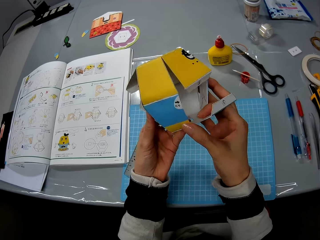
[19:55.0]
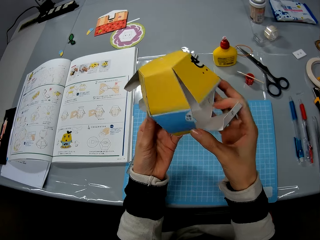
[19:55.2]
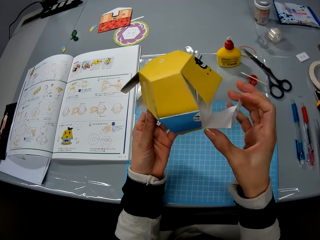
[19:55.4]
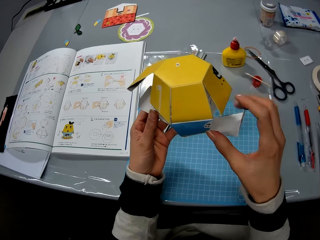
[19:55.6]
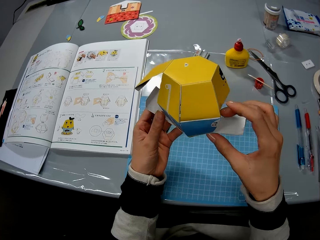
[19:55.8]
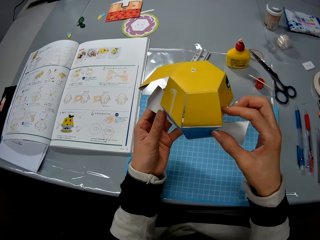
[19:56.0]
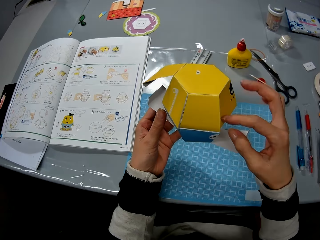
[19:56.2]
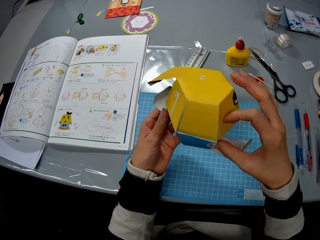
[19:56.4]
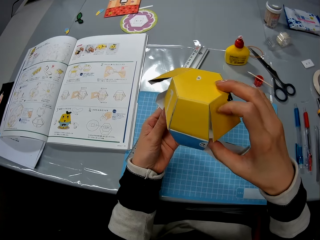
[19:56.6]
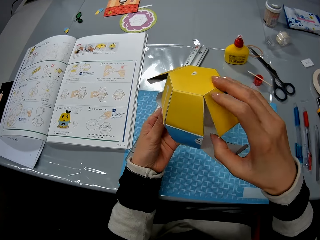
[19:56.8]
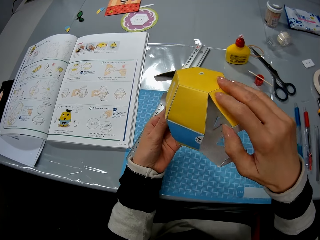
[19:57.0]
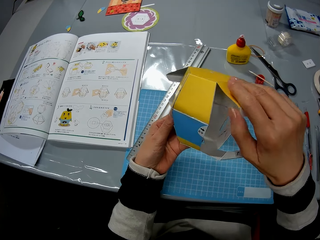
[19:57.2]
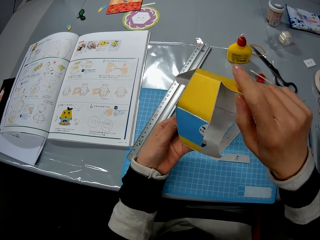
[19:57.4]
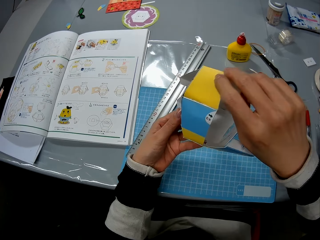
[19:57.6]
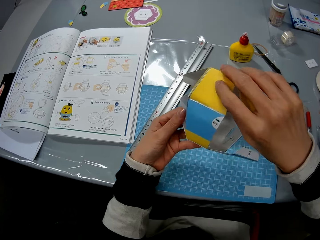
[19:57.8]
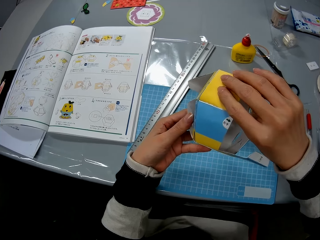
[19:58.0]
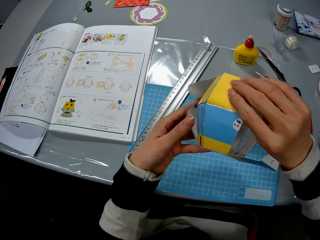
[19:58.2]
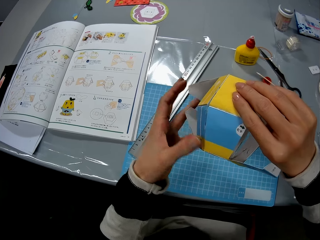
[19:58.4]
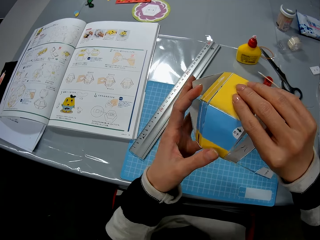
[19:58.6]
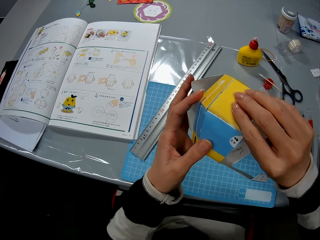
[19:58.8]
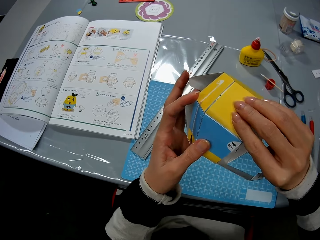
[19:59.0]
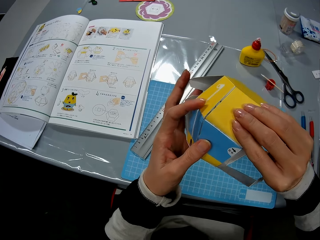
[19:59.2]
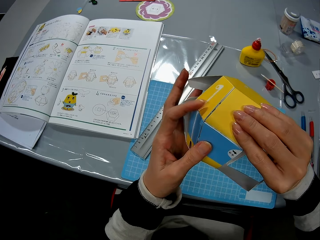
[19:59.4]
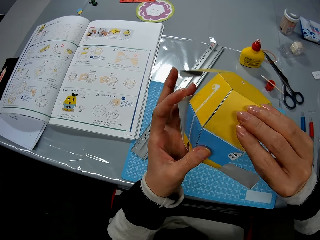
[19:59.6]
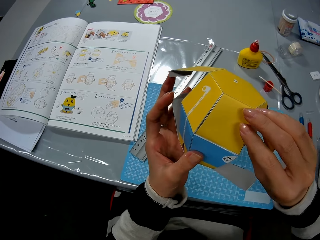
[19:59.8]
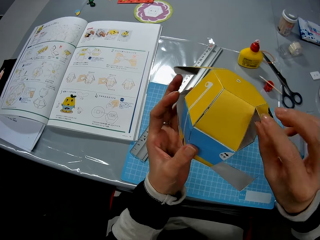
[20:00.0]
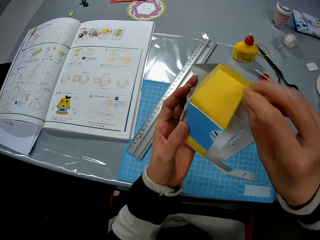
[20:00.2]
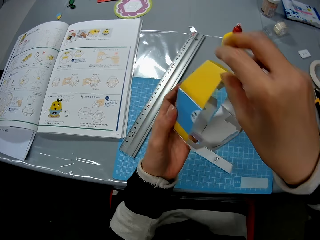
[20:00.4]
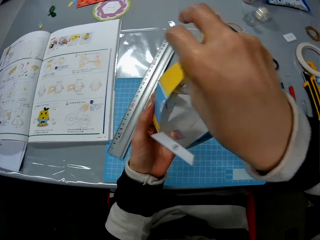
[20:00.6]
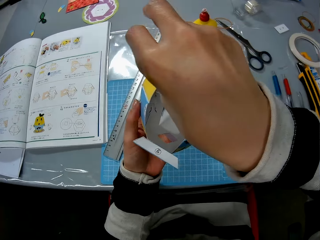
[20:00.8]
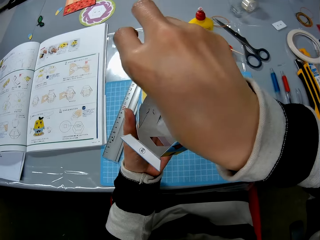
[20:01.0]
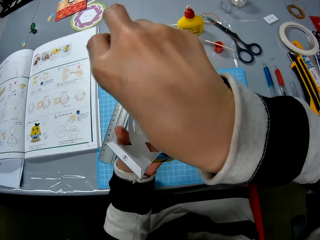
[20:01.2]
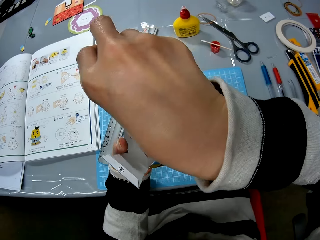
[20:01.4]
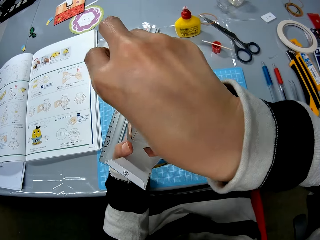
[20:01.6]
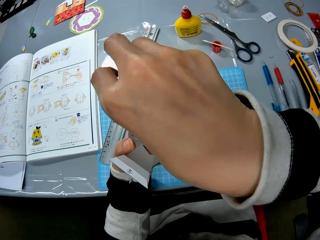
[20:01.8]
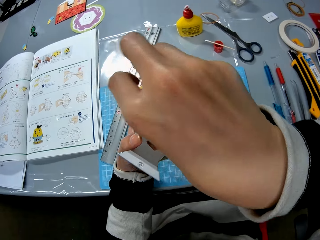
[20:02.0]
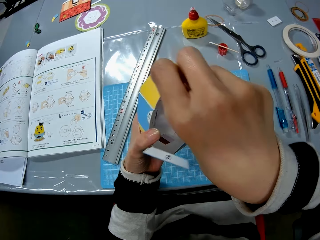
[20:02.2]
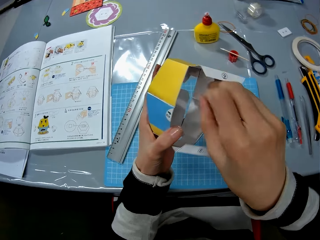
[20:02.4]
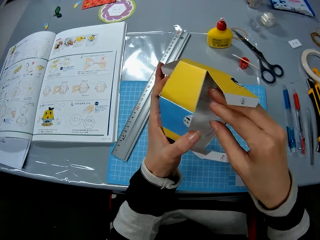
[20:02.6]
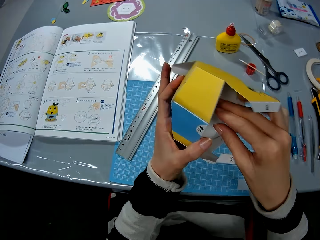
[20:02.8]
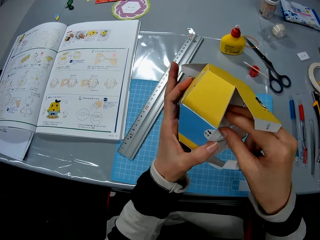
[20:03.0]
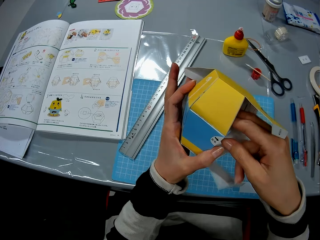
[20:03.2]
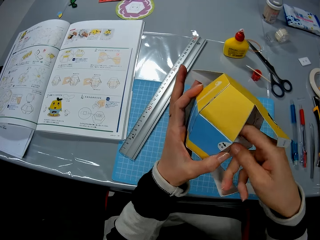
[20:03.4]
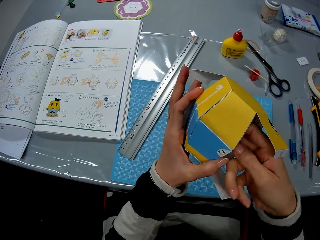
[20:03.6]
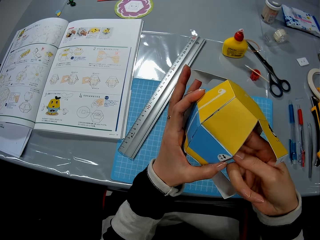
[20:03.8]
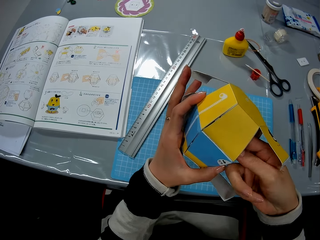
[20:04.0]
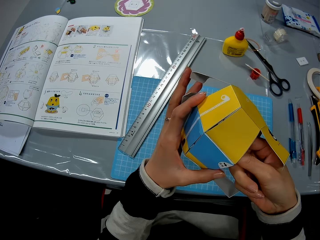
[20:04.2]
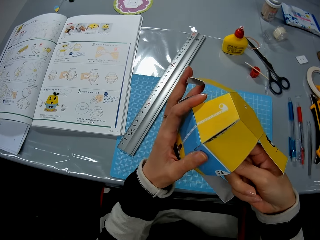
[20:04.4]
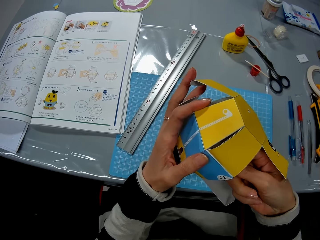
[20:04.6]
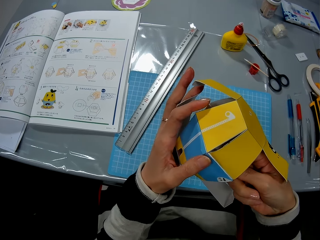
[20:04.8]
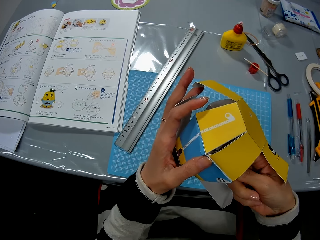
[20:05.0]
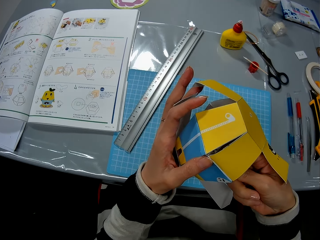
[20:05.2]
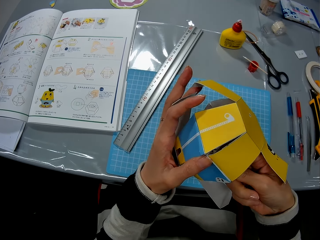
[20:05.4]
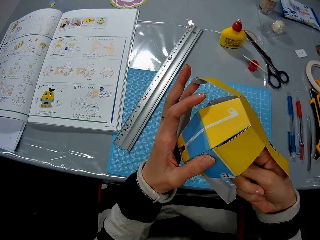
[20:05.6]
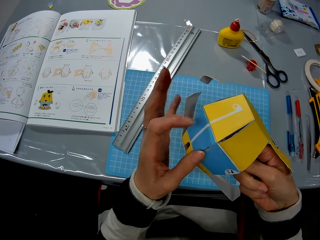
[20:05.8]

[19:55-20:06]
The camera wearer connects the model. They check on the model.

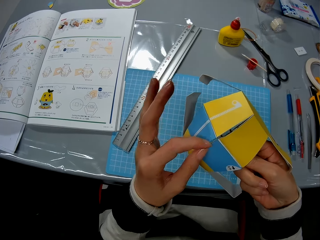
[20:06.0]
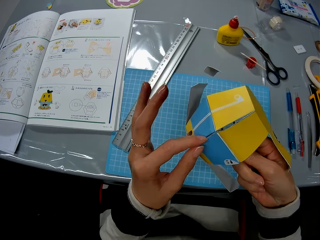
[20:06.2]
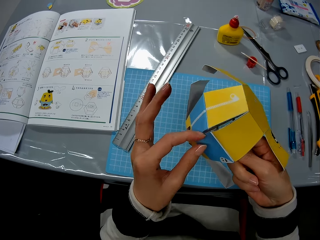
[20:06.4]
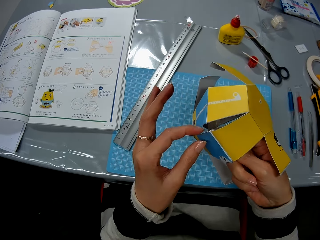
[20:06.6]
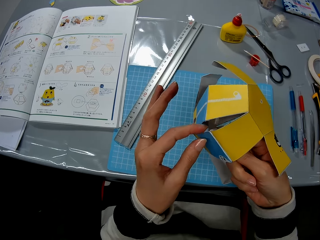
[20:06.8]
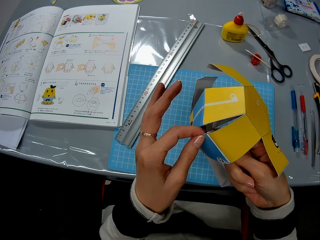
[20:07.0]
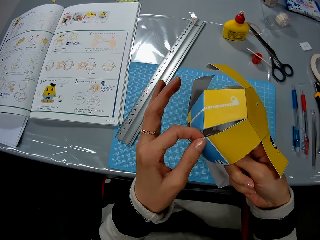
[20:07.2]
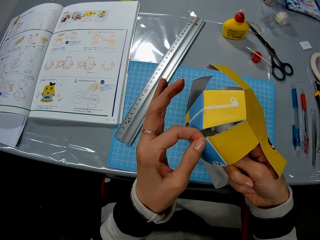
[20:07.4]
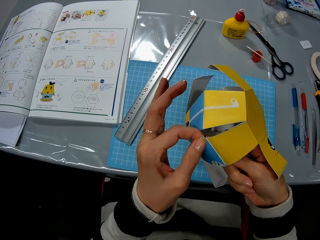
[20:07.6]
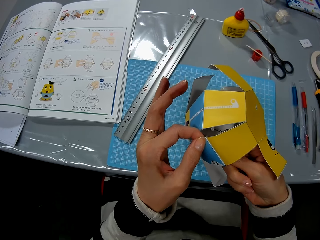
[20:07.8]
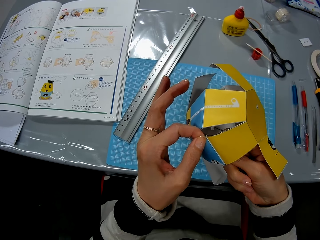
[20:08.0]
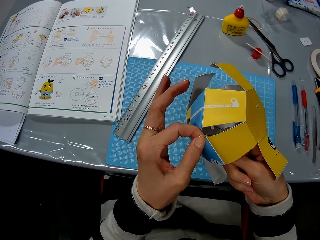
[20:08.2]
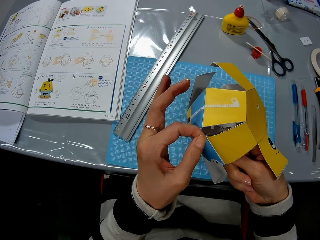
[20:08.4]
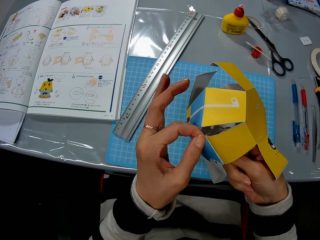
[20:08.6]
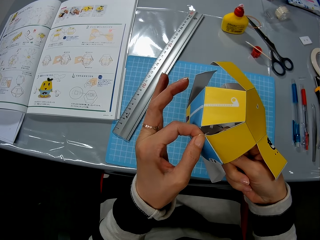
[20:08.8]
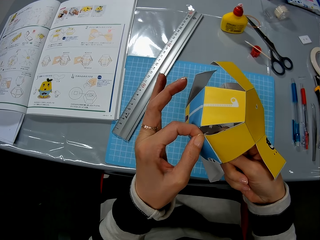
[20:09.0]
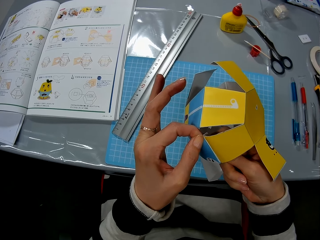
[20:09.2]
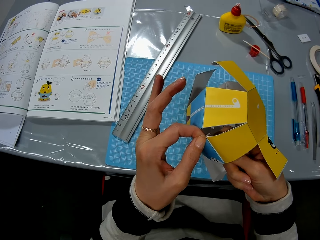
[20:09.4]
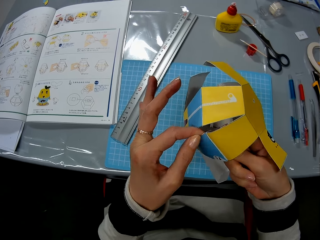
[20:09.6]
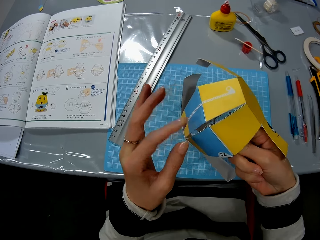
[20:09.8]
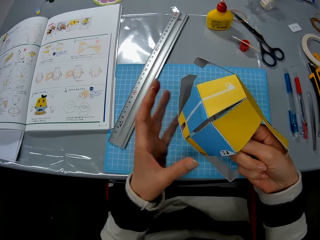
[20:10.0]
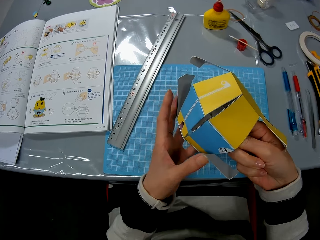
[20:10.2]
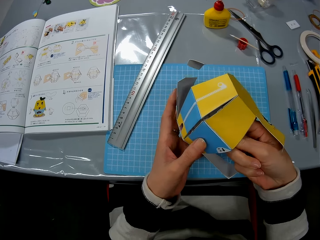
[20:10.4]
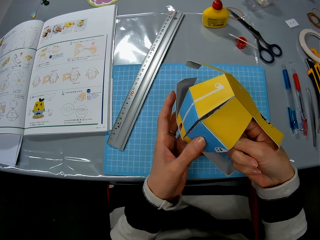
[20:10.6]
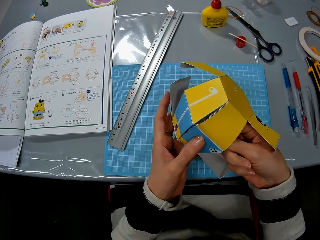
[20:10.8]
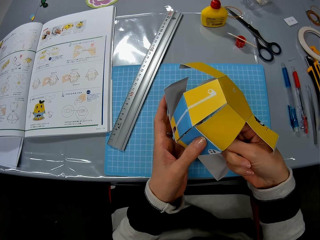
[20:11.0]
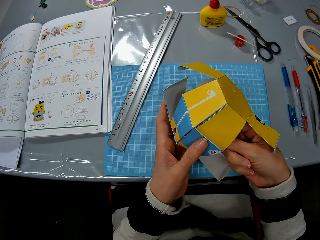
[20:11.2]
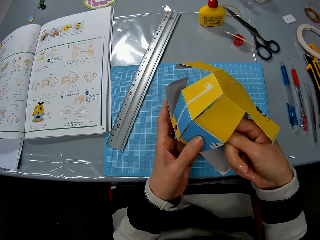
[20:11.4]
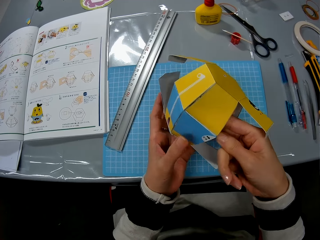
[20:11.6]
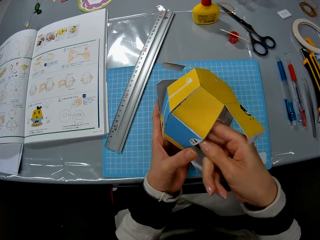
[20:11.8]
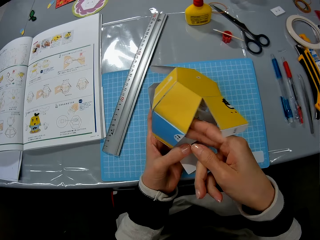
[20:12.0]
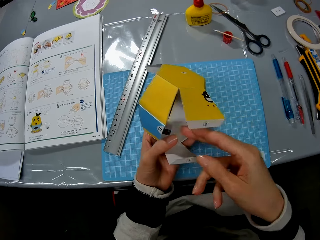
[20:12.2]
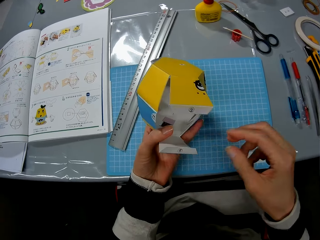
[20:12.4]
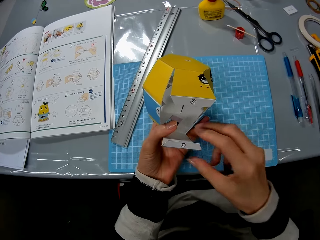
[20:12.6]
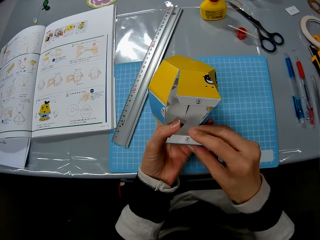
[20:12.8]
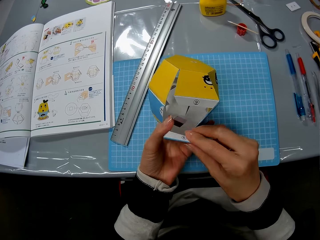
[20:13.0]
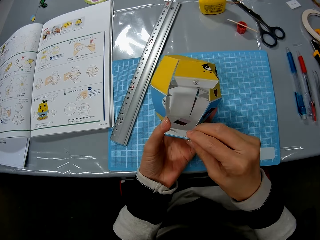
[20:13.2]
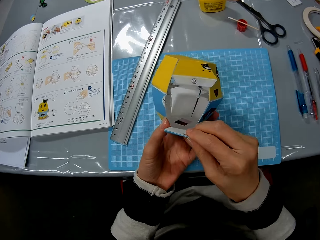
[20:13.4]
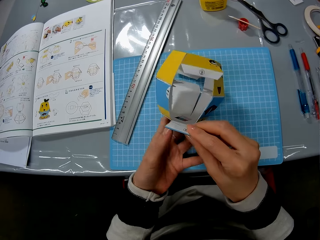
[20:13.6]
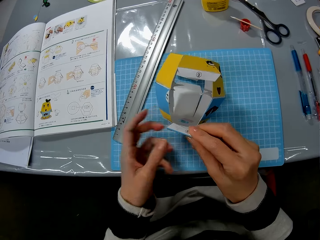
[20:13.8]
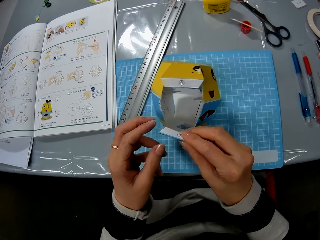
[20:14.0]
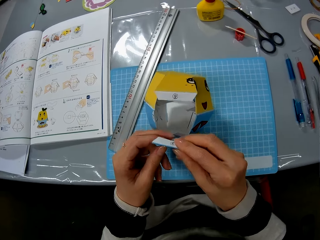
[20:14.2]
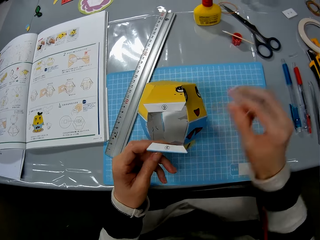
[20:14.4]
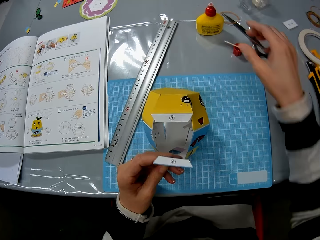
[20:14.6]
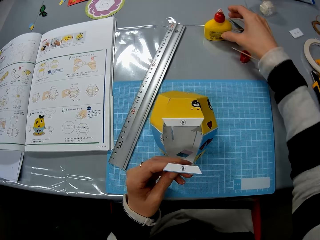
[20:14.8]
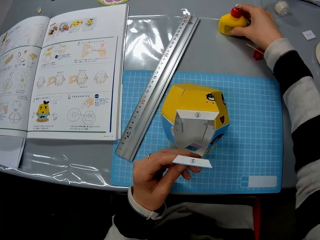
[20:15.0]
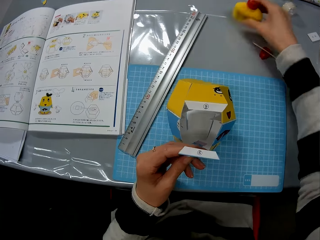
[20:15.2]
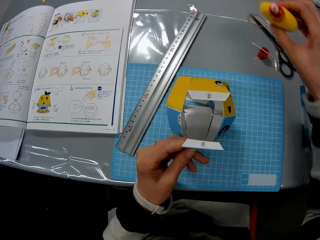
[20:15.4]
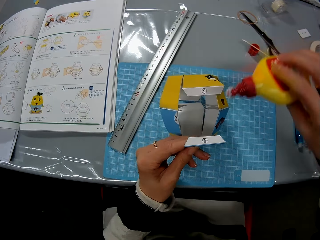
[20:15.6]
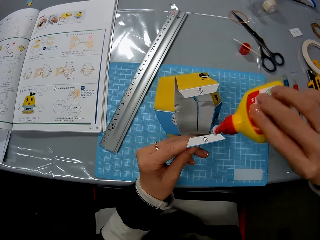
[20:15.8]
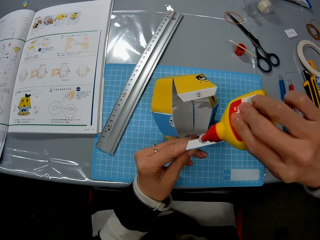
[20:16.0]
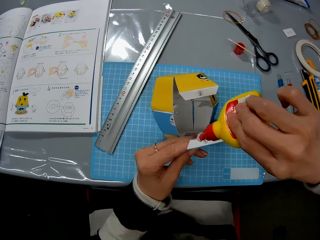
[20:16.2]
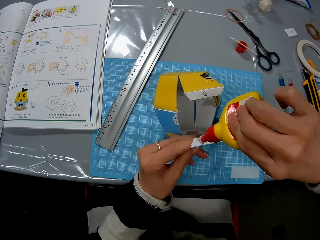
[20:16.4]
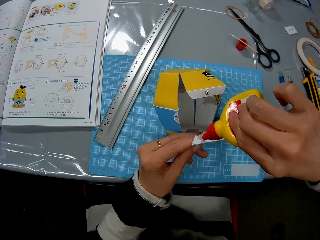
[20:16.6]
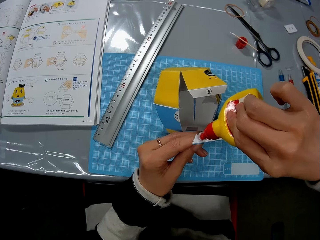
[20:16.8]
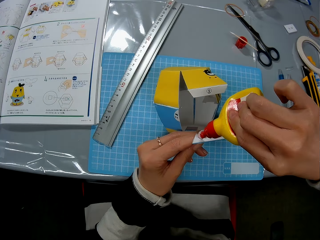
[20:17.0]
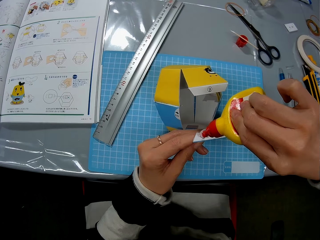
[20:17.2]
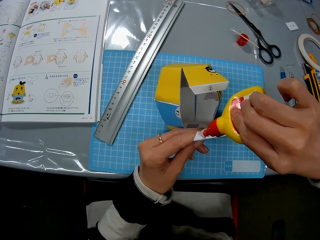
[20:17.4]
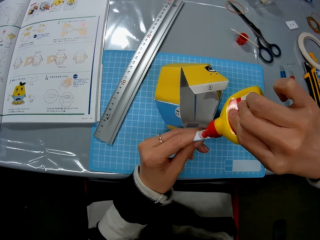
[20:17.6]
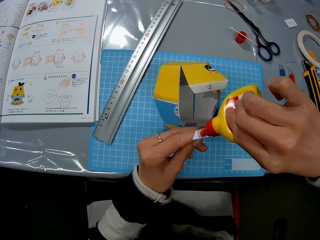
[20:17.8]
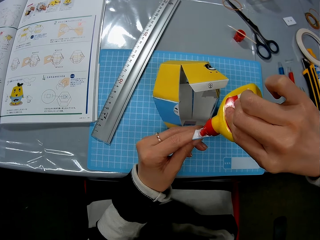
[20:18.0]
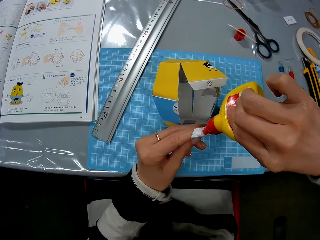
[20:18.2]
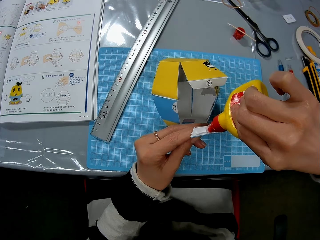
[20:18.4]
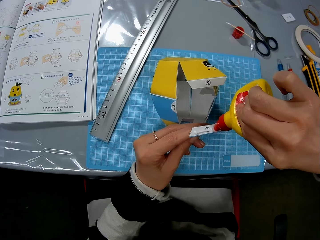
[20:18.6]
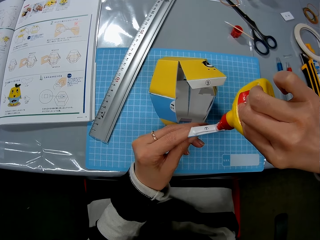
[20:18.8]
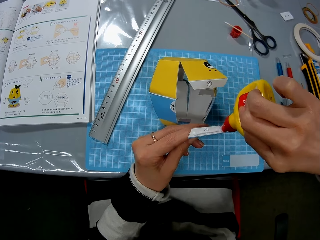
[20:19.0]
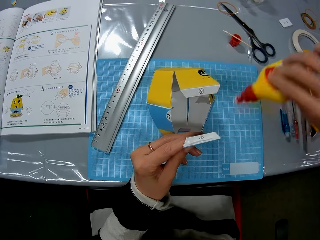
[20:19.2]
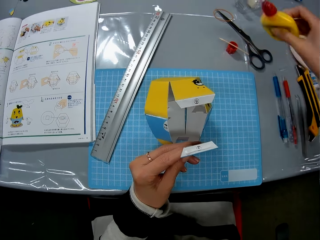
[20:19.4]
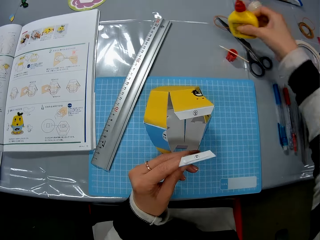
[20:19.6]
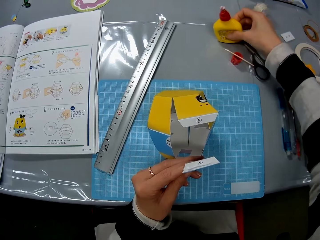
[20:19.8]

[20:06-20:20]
The camera wearer touches the model with his finger. He picks up the glue or glue bottle from the table. He puts the glue on the model.
